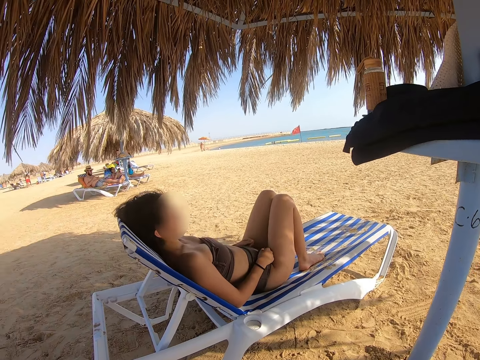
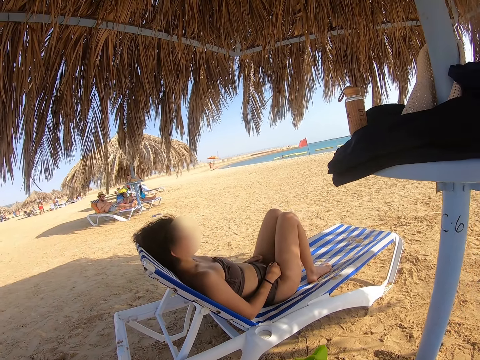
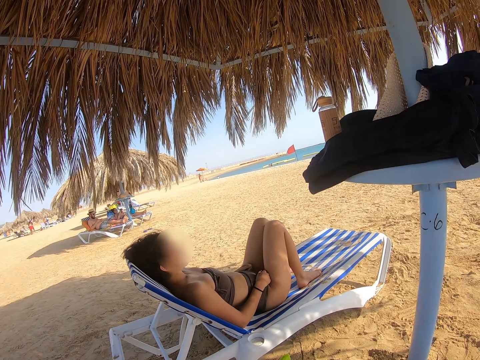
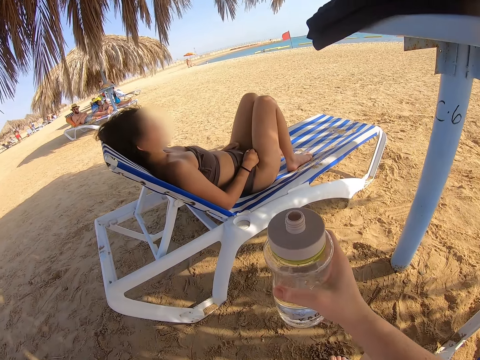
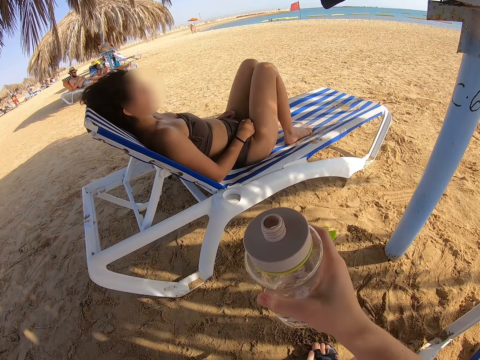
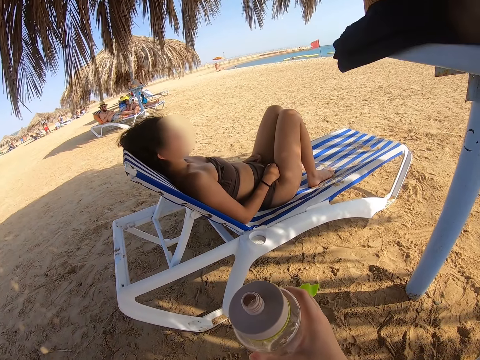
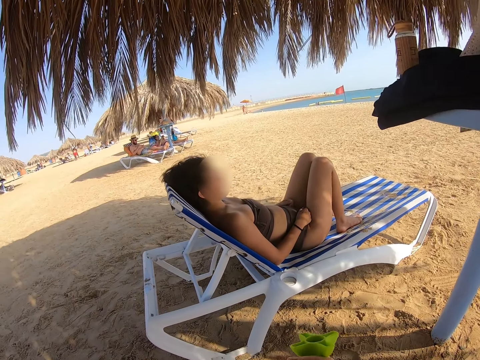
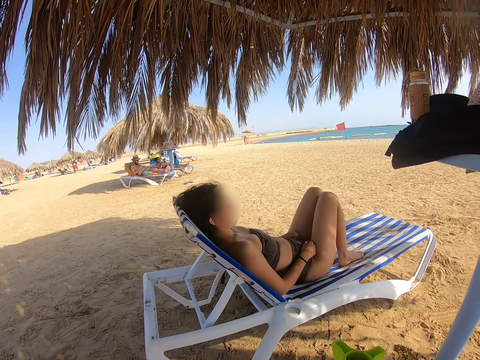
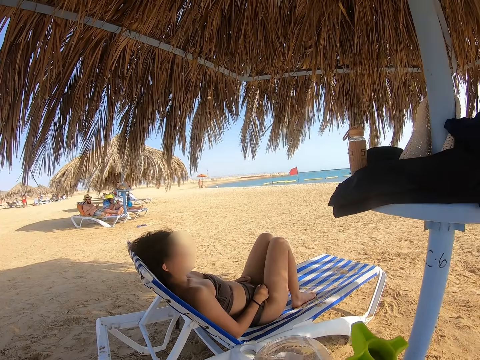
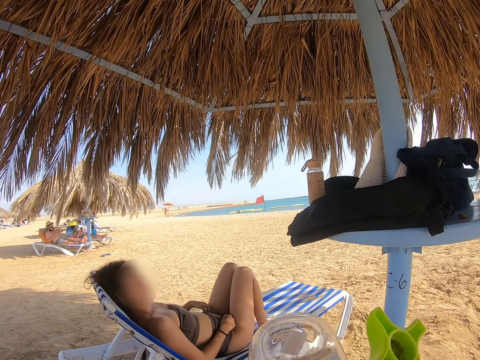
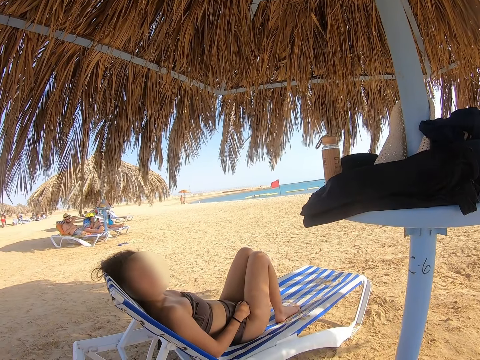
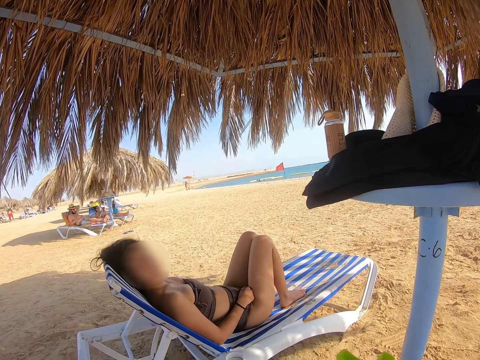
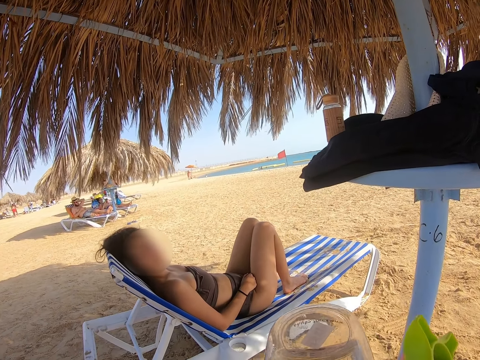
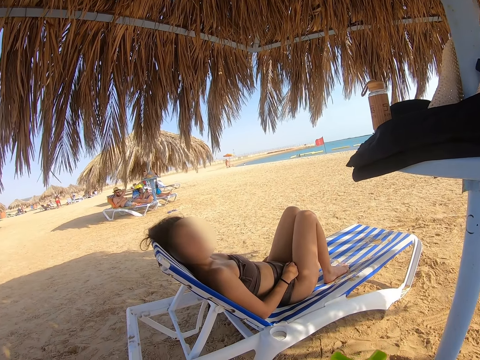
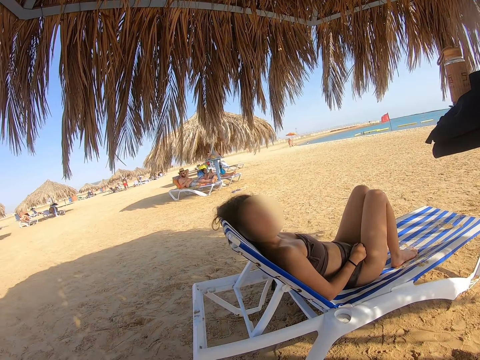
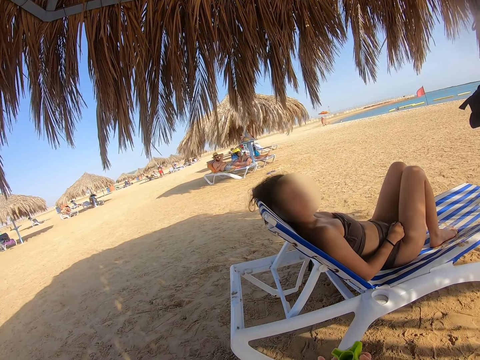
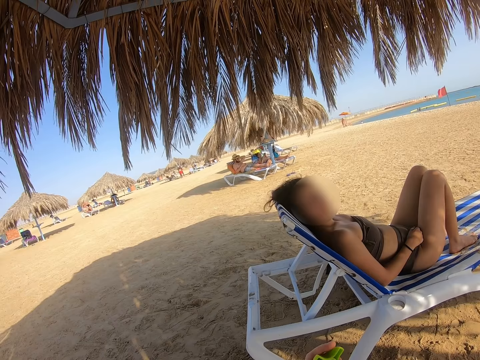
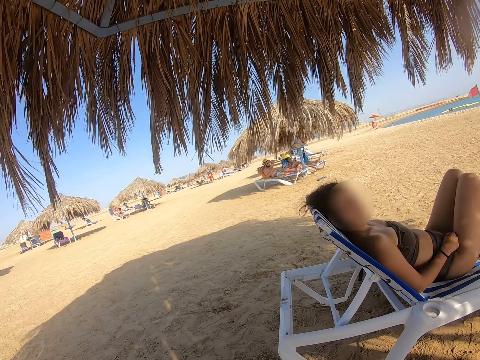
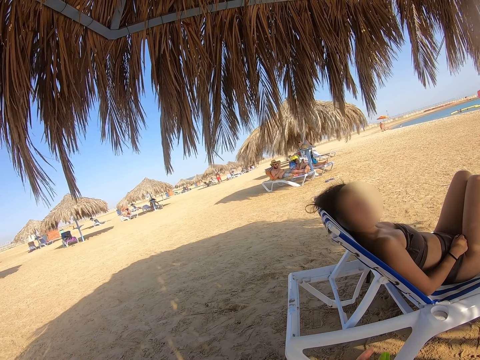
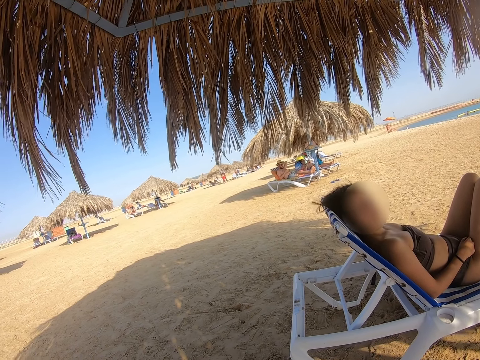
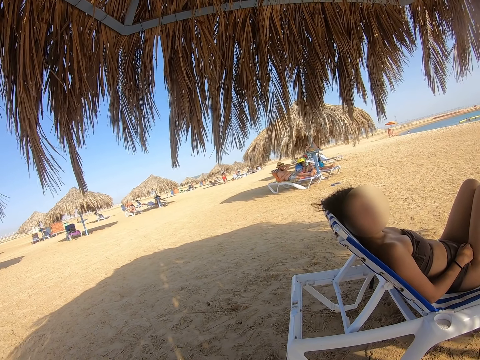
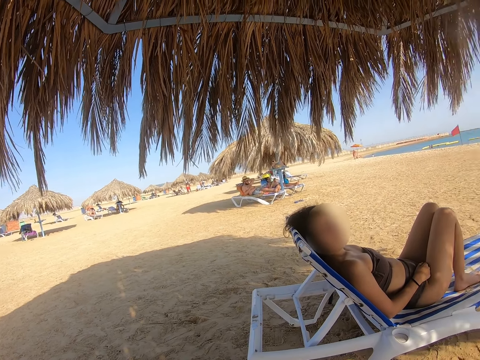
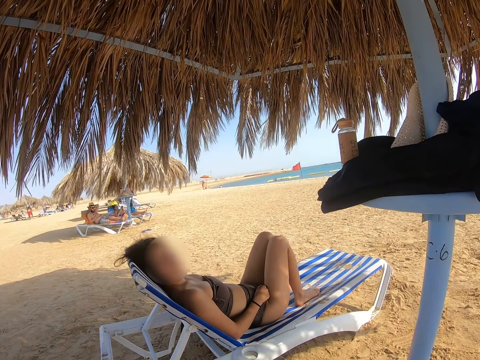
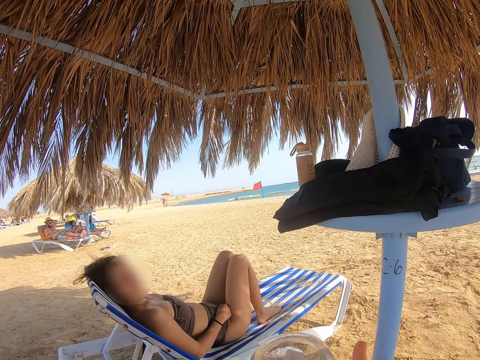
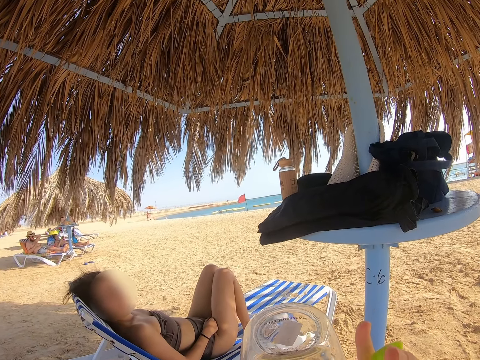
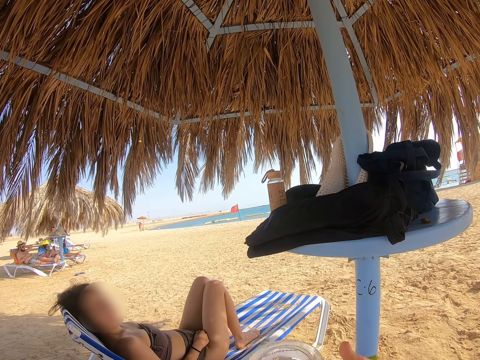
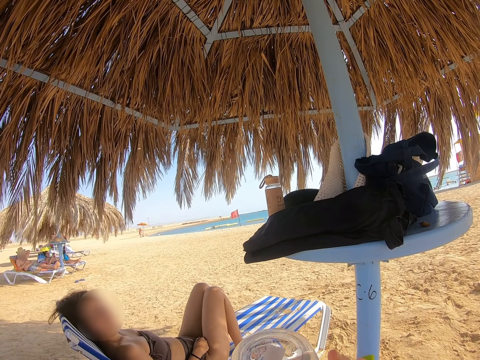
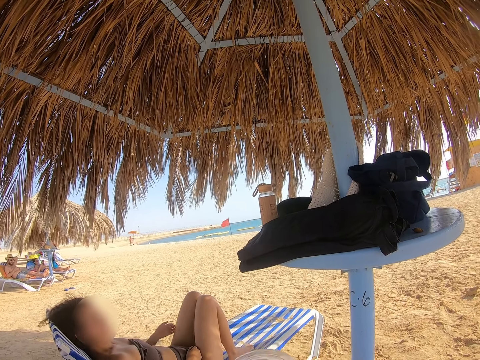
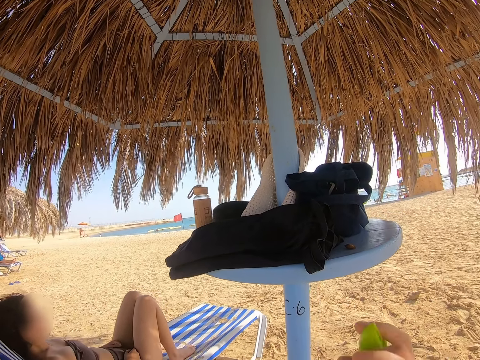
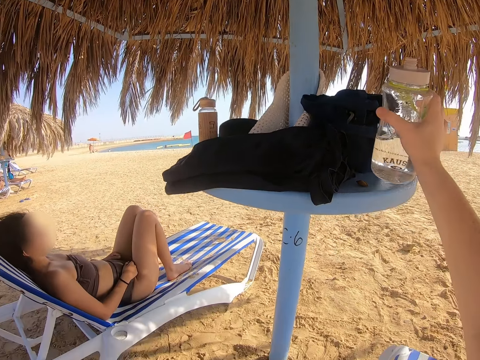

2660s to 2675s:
The camera wearer holds a bottle of water. They drink water from the bottle. They drink water from the bottle again.
